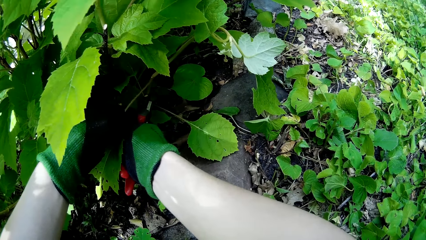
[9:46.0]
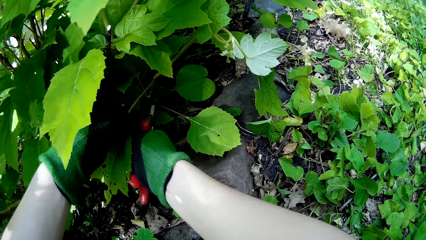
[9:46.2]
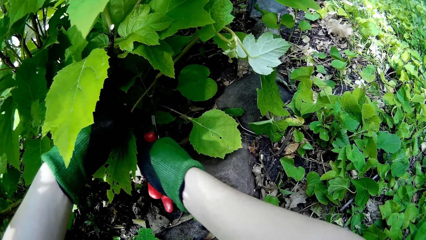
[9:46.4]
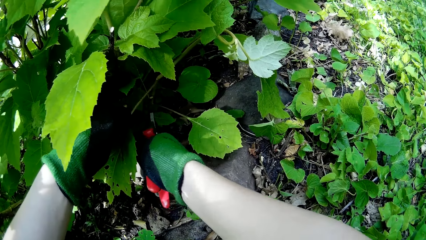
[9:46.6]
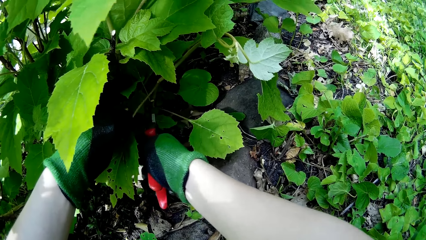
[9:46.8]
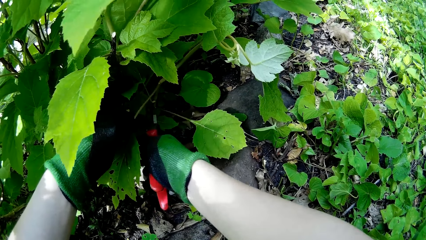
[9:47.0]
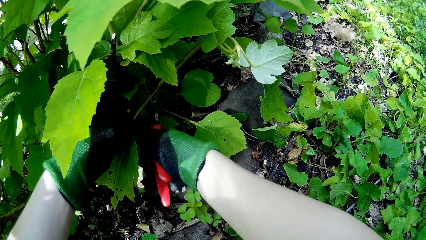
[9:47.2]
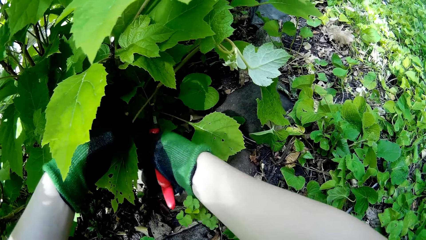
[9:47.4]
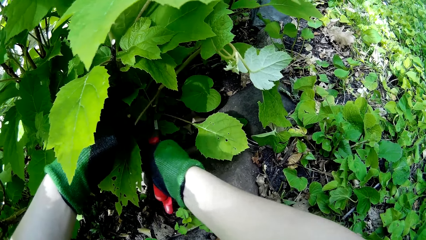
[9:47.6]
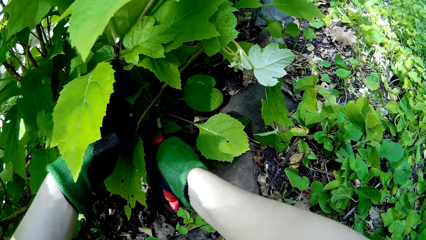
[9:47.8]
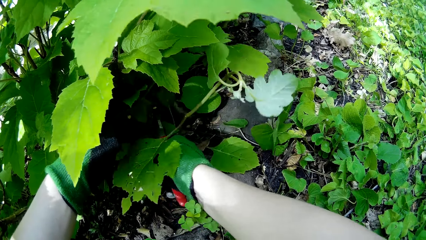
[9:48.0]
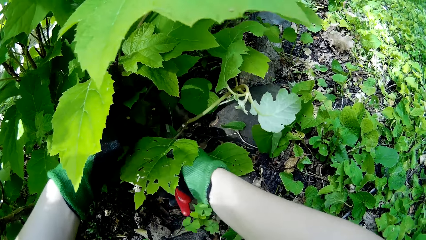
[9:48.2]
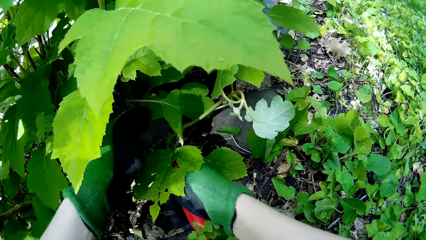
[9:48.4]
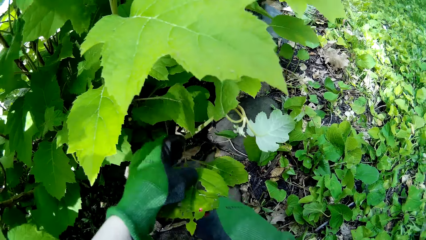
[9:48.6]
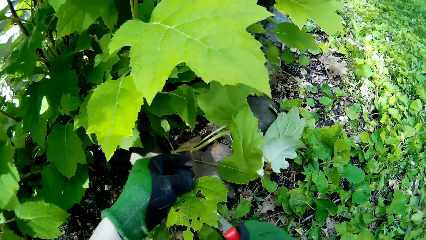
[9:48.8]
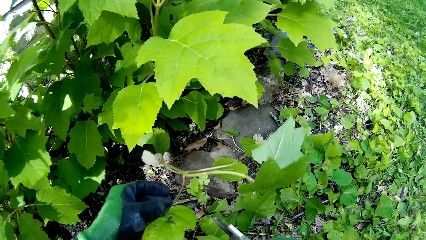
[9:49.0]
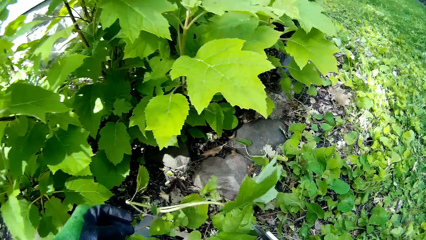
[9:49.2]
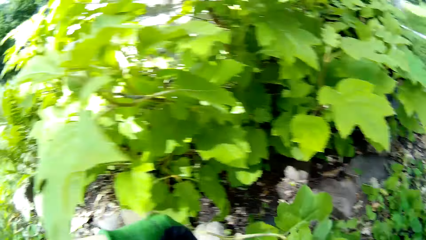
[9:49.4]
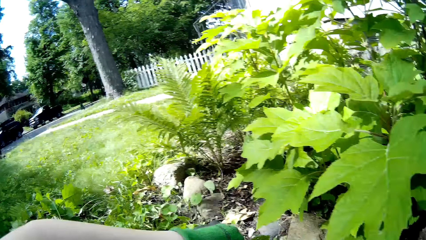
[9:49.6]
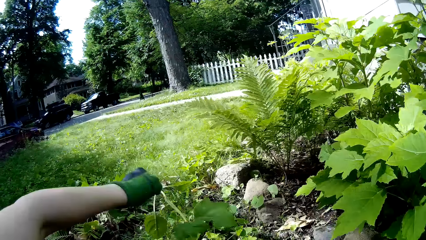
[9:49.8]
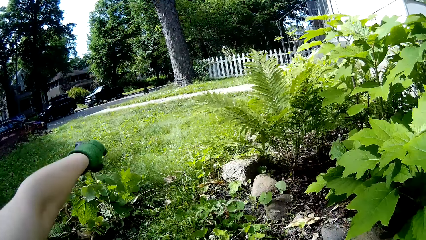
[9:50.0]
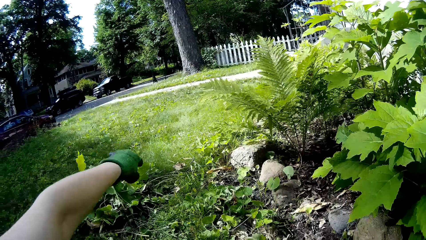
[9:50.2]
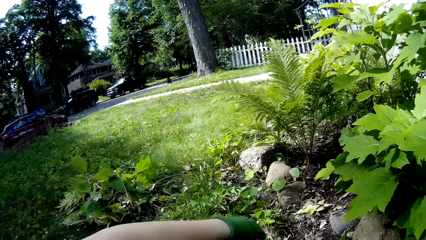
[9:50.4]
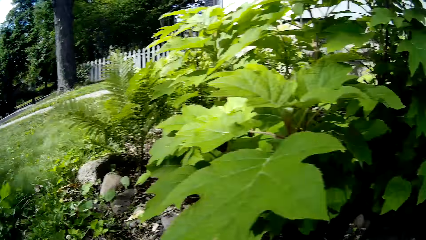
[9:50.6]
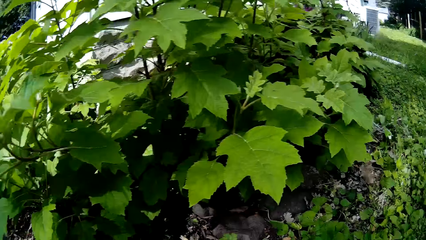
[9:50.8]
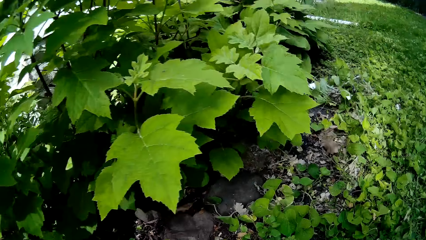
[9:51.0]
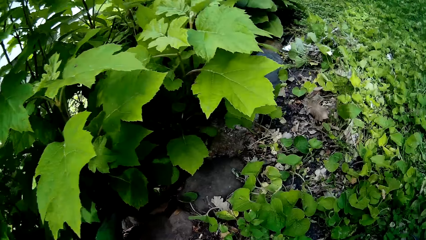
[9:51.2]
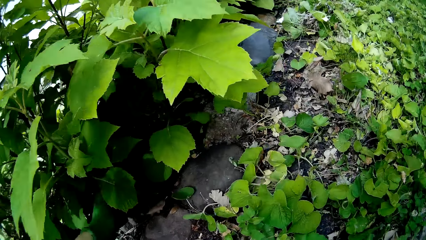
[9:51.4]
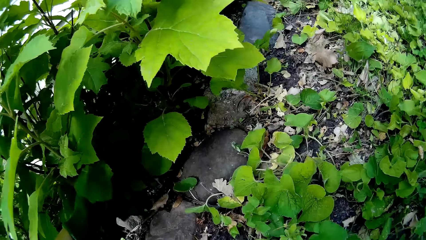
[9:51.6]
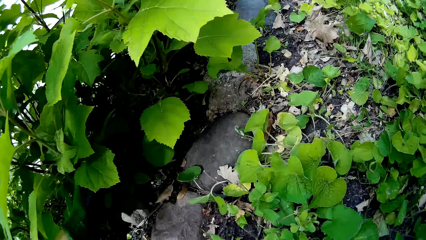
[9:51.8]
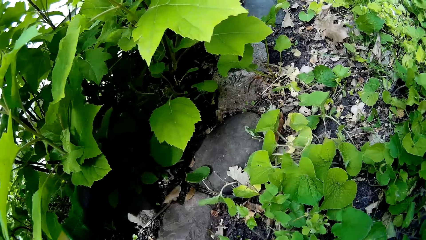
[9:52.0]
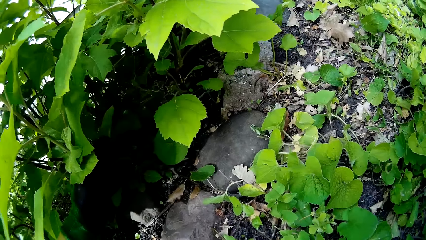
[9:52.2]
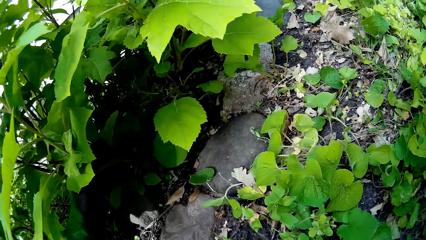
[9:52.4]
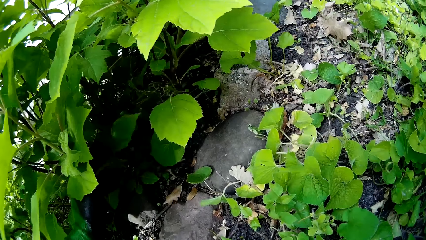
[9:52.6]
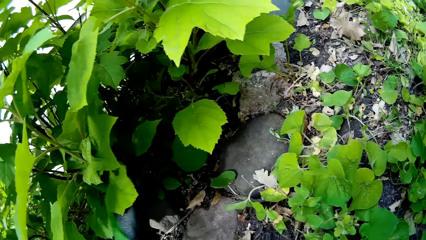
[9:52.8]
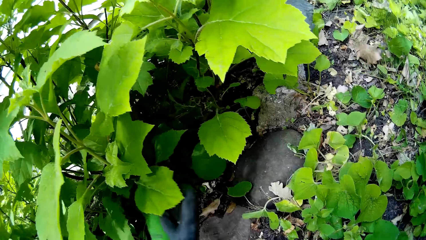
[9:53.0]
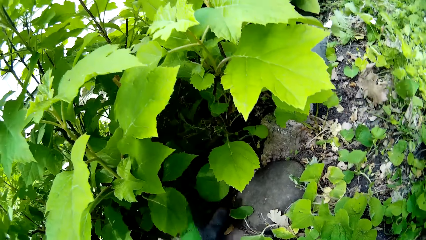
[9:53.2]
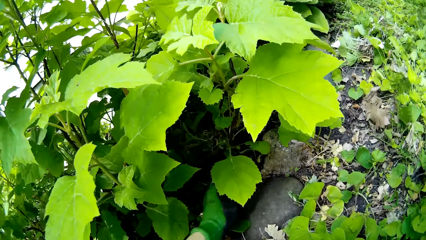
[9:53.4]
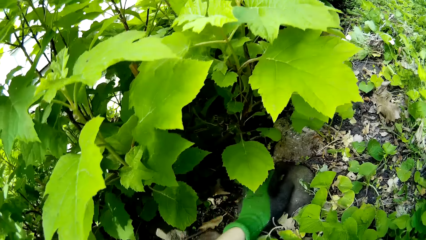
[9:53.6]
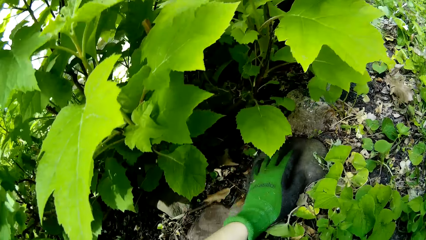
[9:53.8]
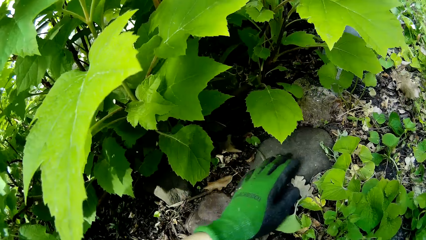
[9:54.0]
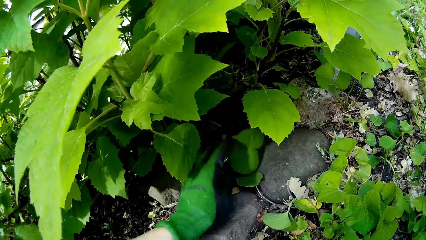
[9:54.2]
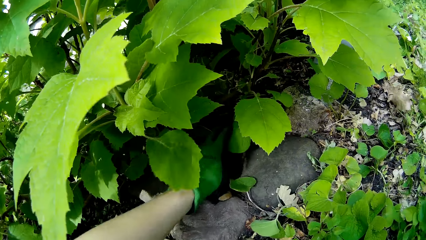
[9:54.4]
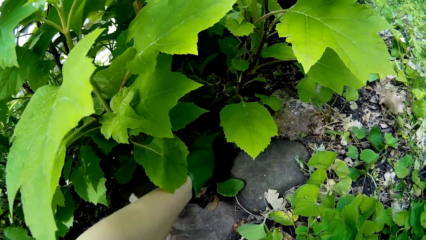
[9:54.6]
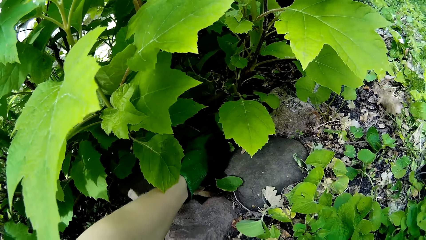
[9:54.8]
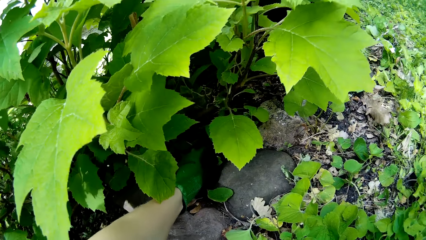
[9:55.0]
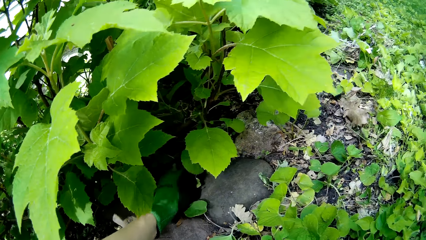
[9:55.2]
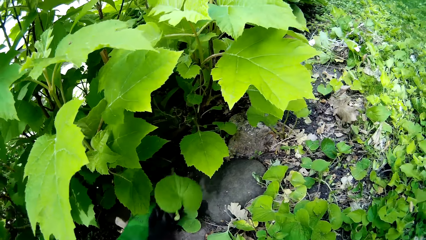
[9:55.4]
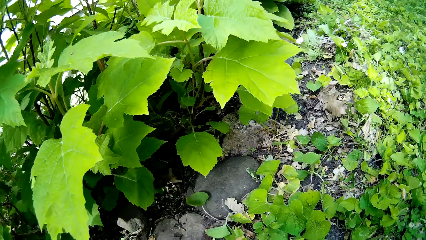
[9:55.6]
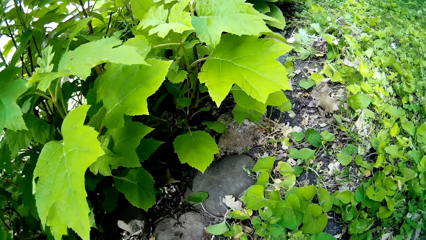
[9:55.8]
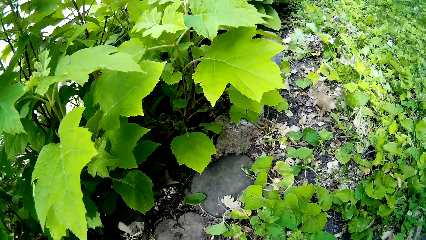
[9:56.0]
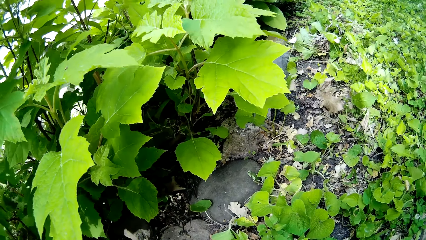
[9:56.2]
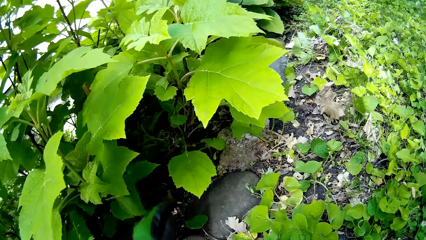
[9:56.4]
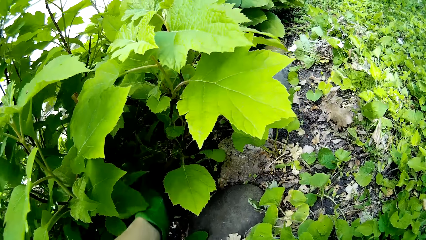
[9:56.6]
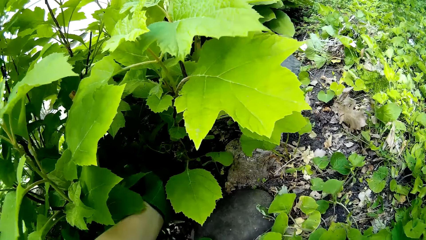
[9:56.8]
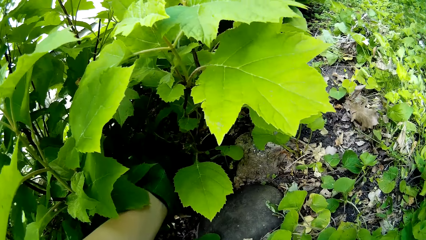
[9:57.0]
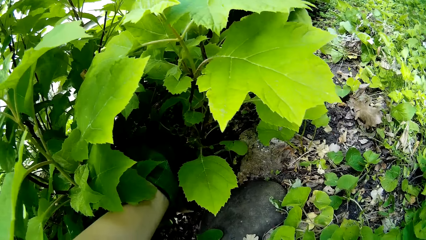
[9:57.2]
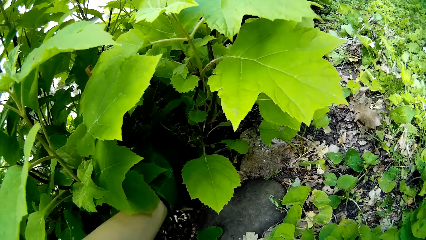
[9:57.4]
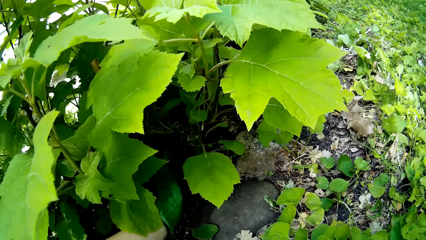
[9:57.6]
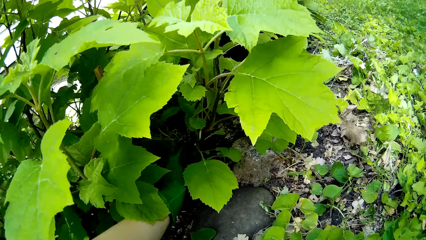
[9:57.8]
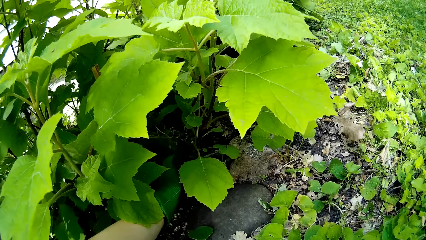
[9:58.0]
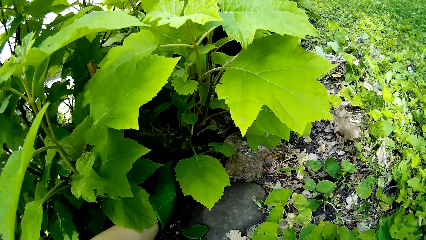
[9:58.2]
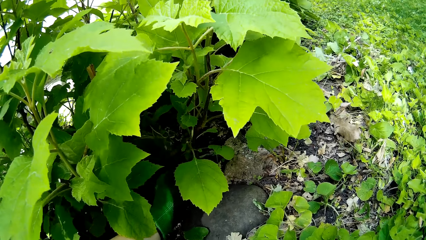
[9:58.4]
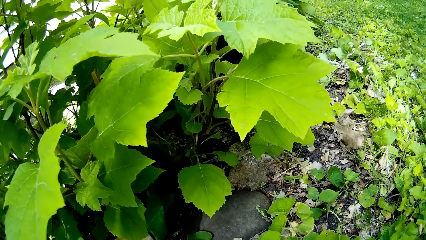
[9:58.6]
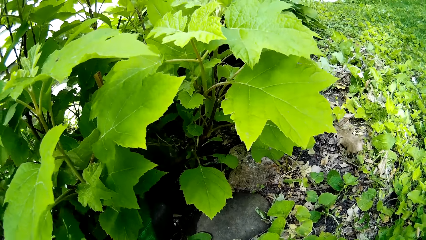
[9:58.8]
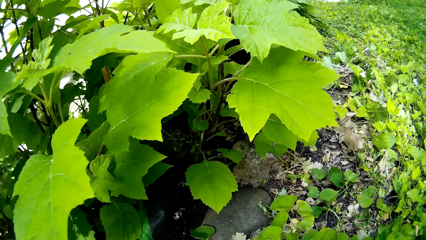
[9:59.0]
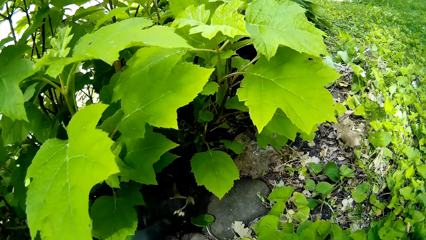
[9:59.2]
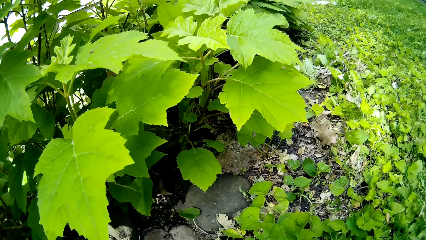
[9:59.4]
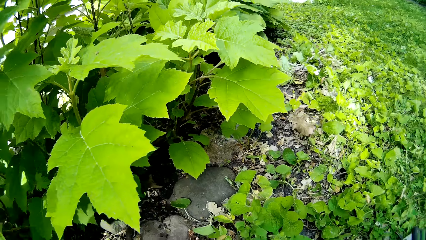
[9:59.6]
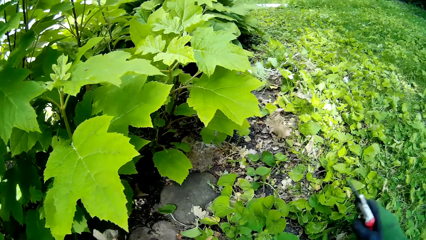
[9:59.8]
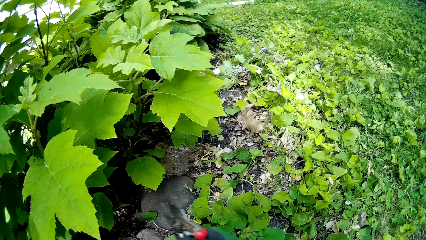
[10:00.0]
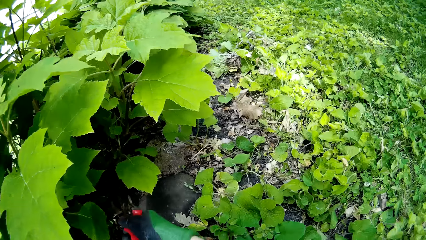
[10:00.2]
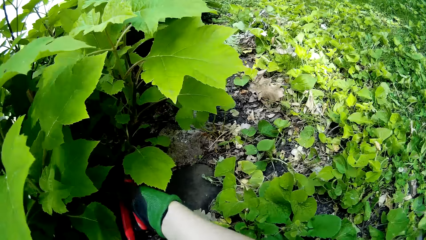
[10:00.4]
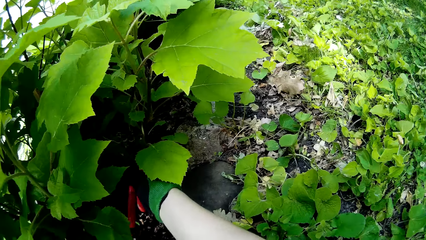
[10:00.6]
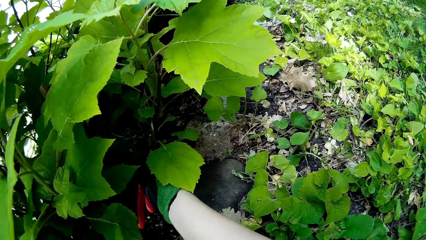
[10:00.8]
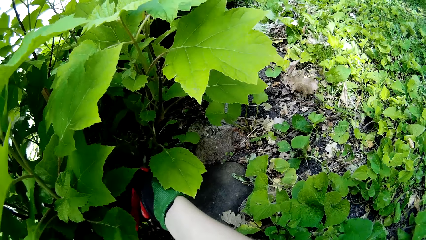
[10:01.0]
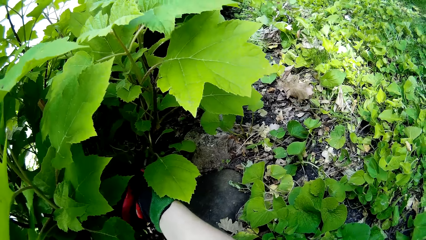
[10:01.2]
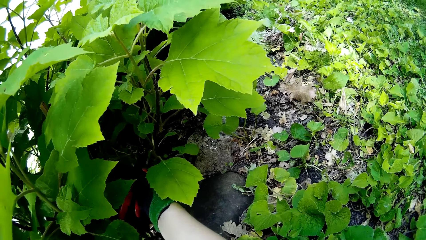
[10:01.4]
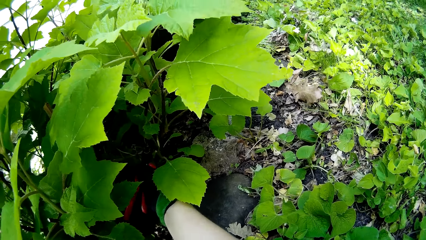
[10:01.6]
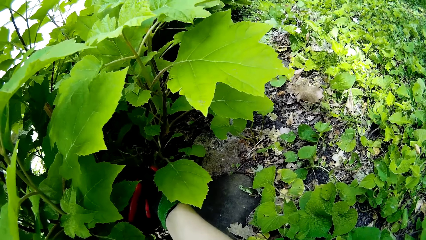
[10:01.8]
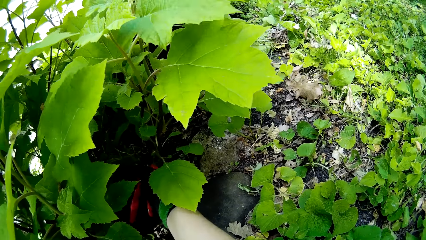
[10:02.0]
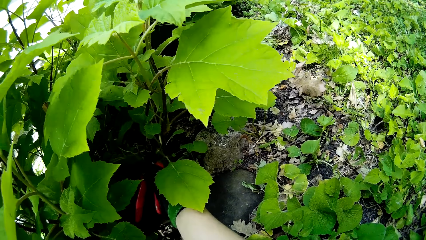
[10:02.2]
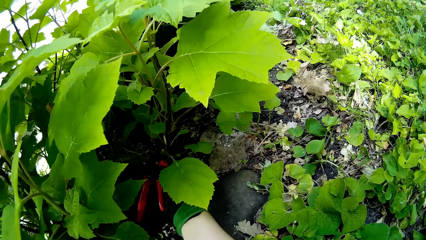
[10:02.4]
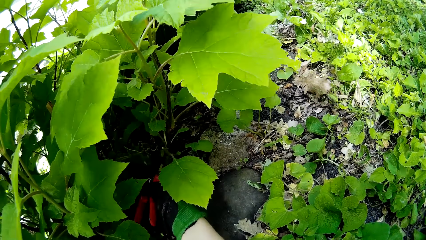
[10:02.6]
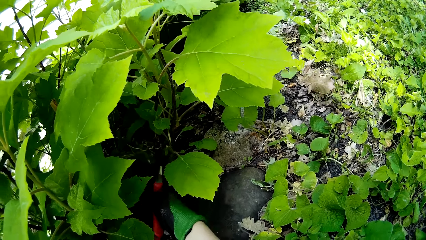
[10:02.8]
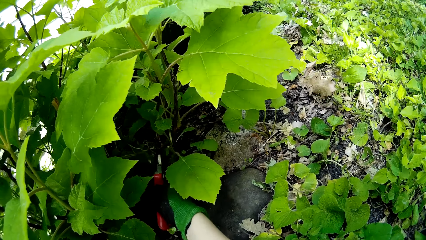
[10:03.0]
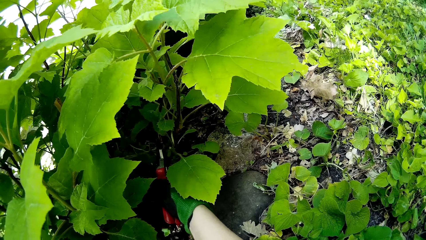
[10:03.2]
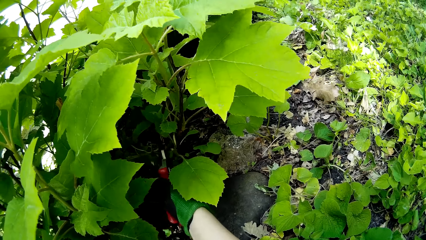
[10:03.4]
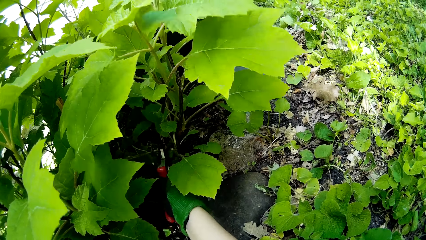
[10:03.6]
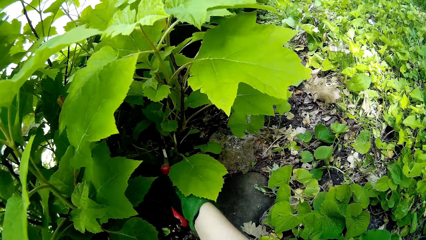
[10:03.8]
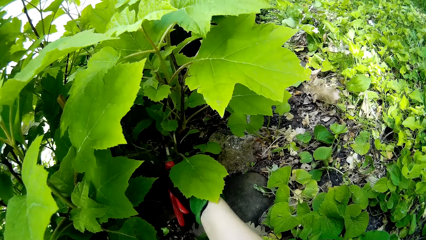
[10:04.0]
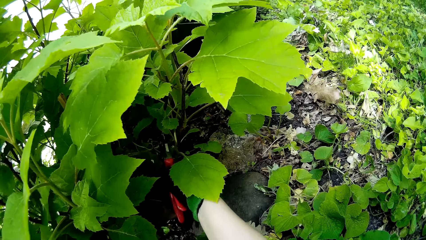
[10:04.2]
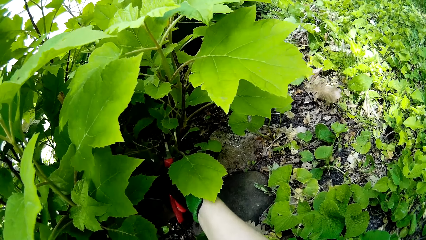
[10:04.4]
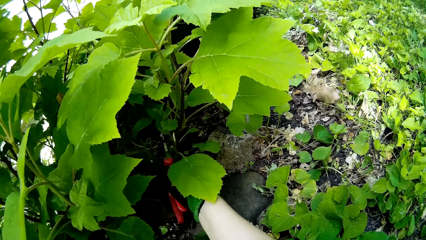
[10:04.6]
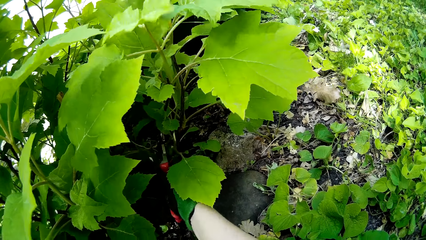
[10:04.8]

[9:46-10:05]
The camera wearer throws the stem or plant on the ground with her left hand. She pushes back a stem with her left hand. She touches a stone on the ground with her left hand. She uproots the plant. She cuts off a stem with the garden shears in her right hand.
